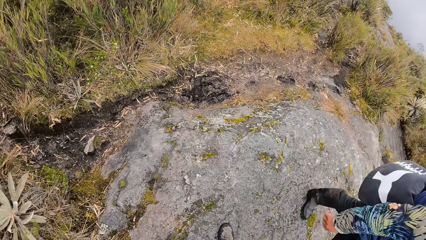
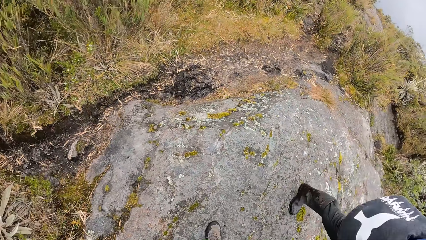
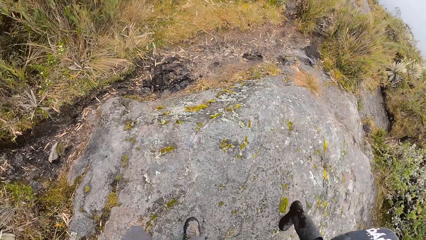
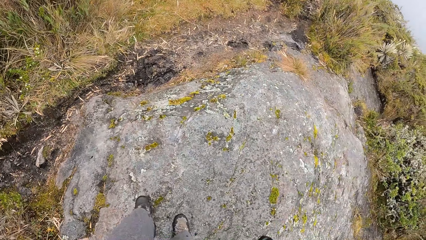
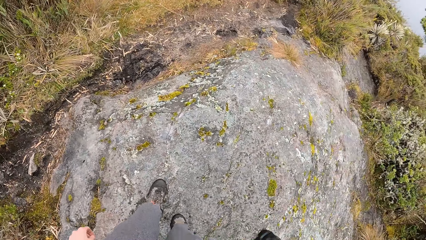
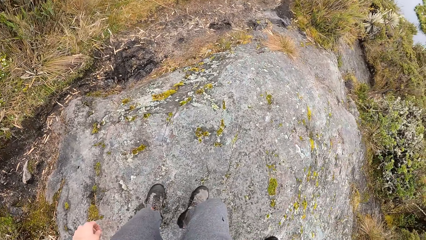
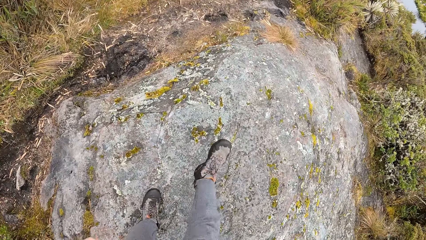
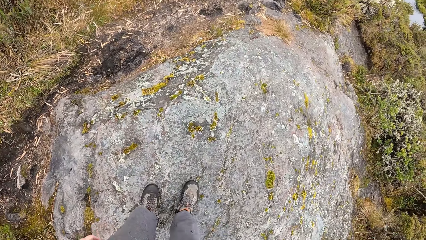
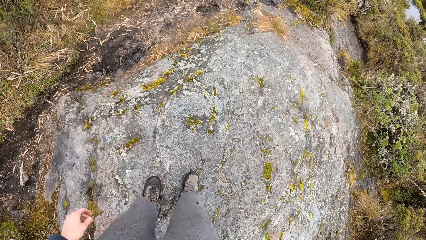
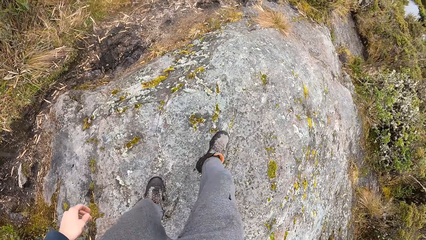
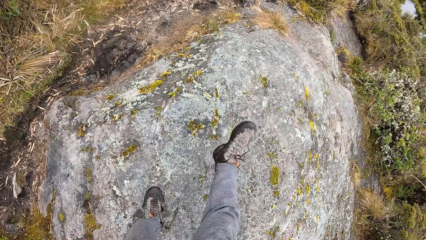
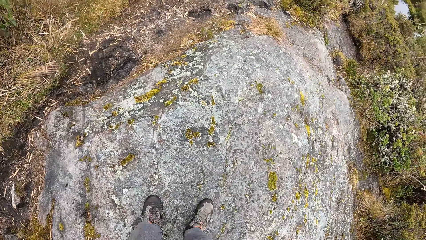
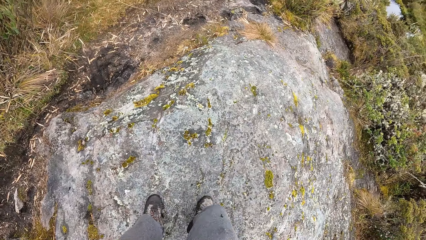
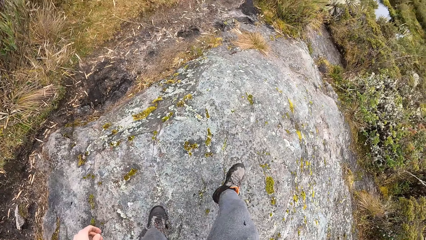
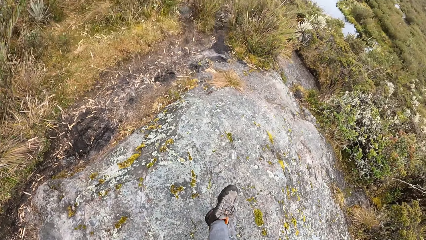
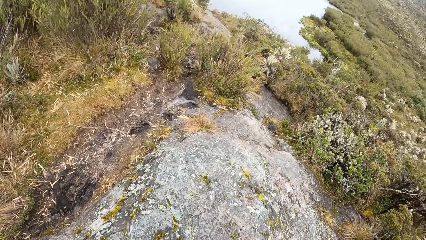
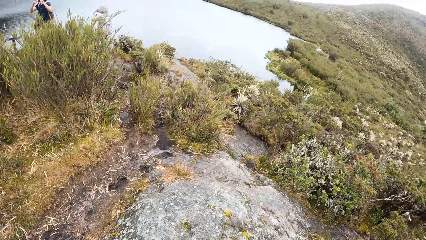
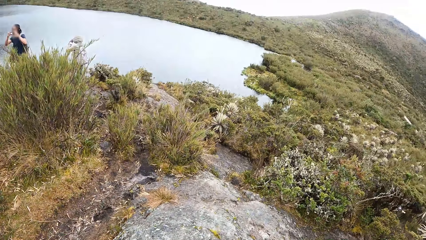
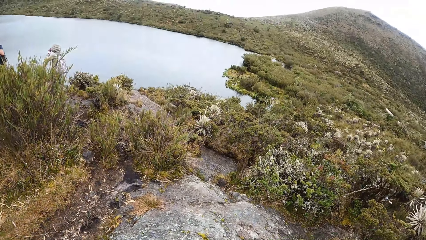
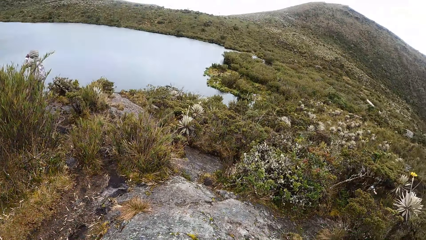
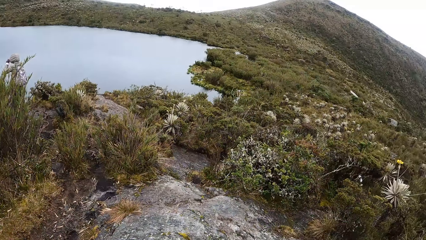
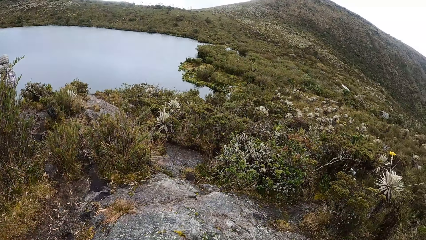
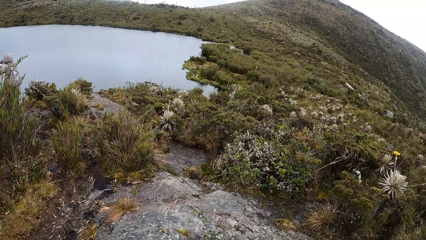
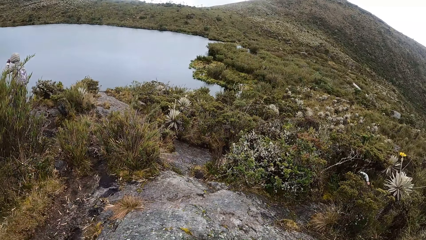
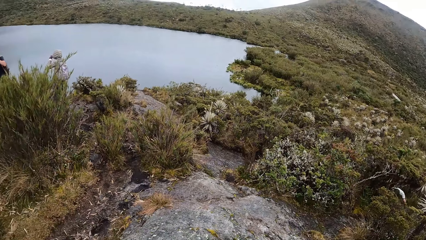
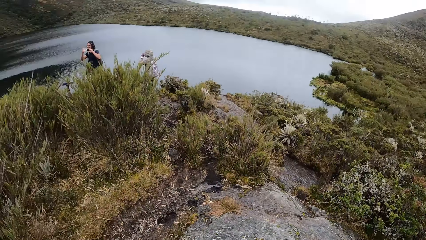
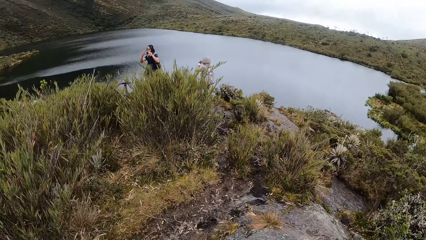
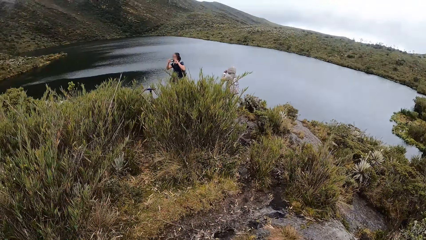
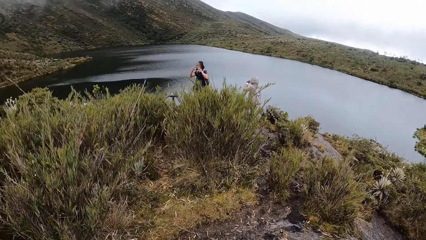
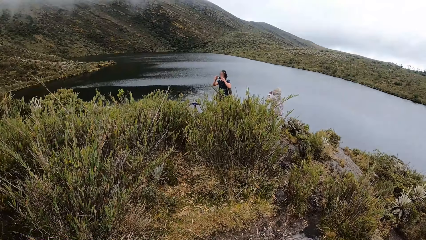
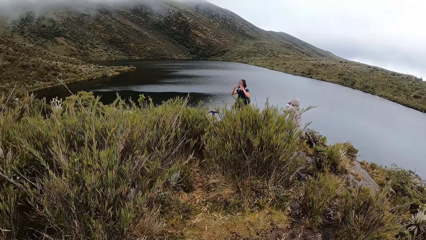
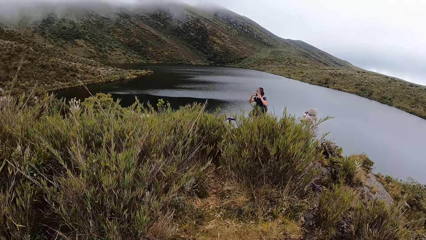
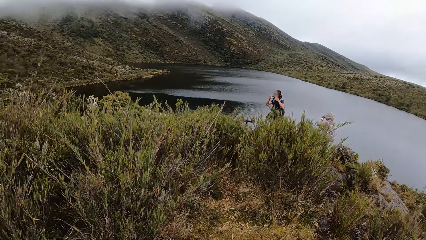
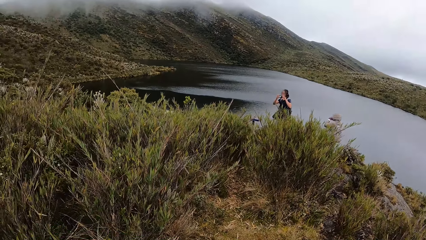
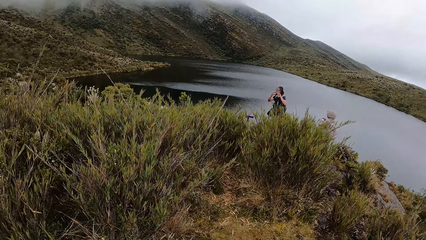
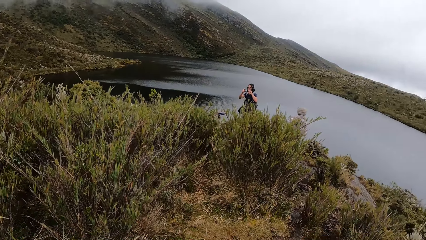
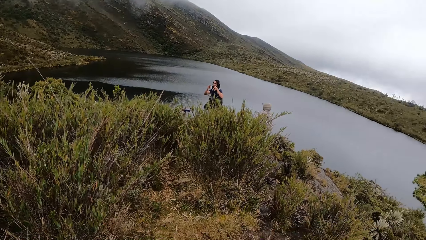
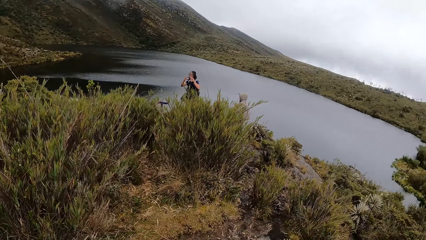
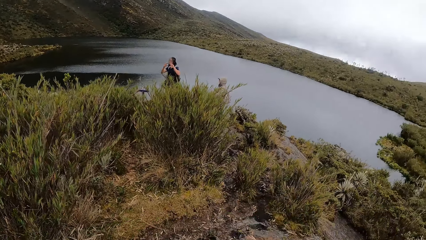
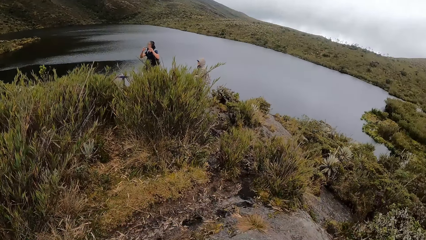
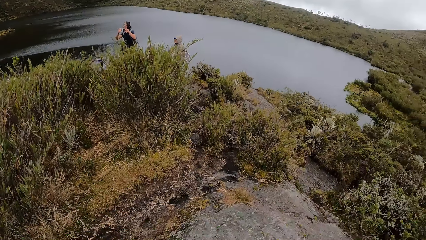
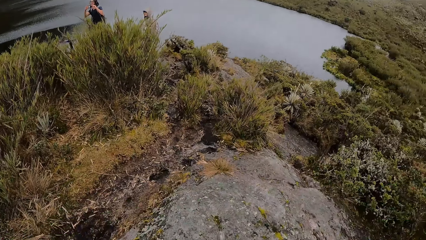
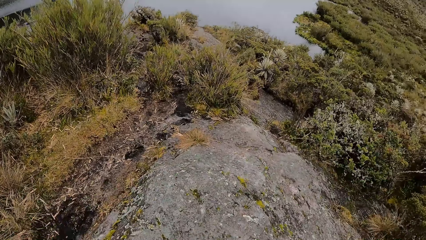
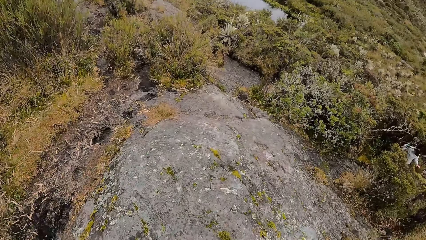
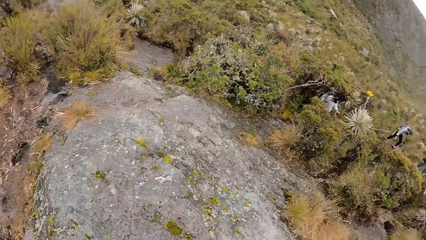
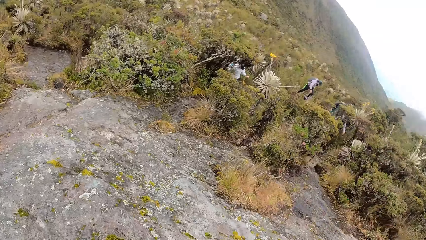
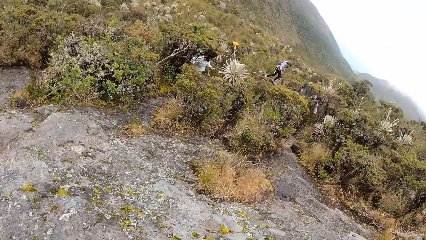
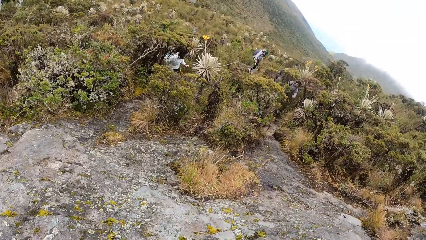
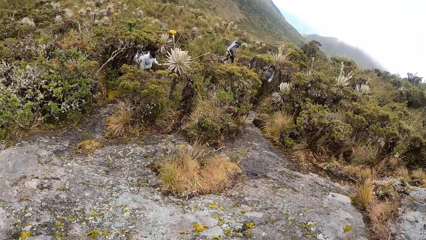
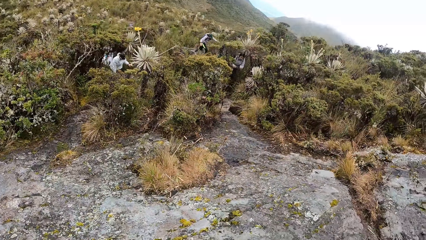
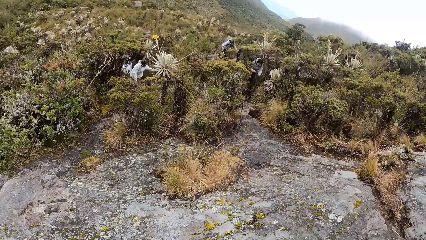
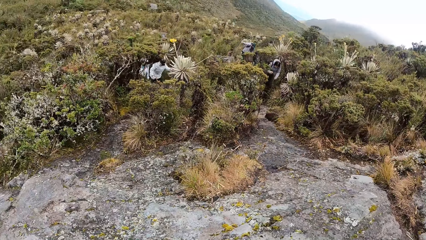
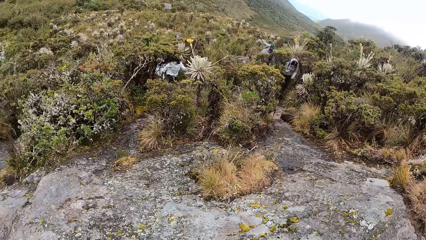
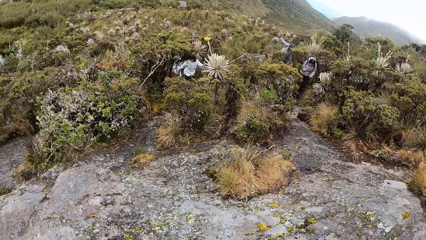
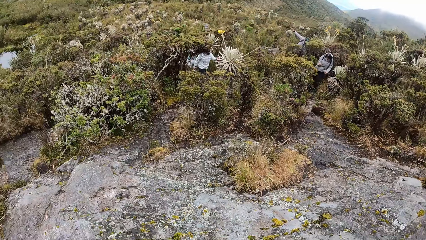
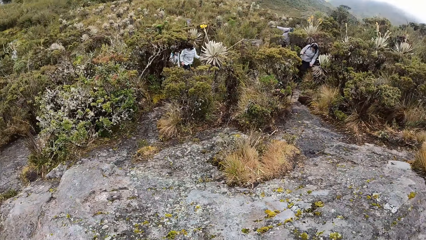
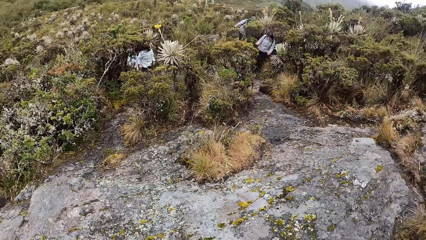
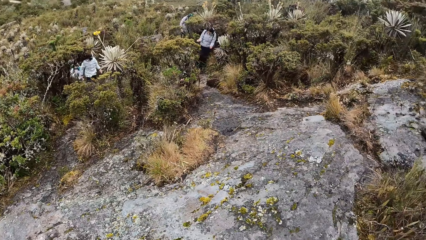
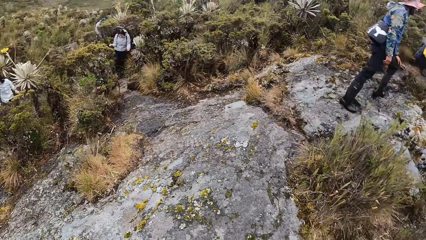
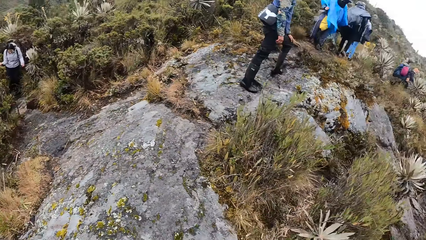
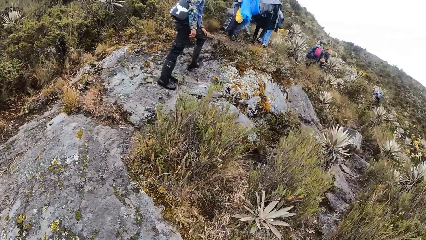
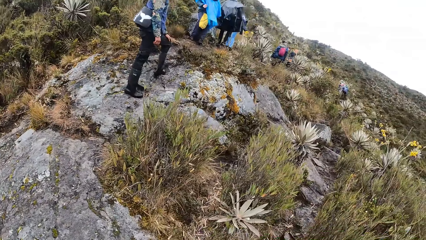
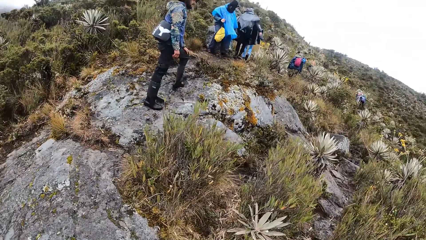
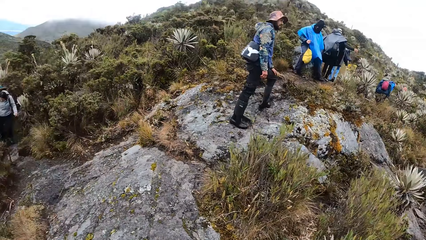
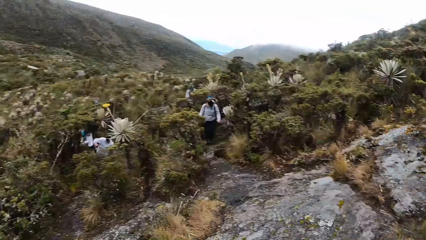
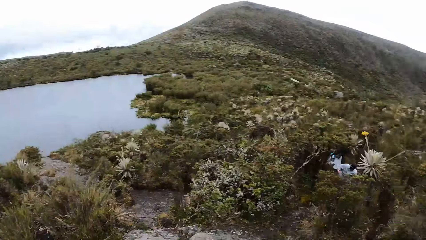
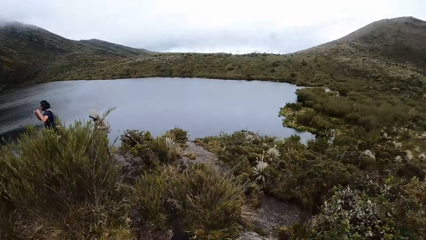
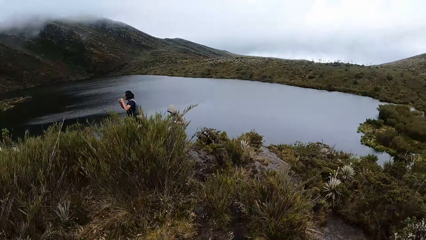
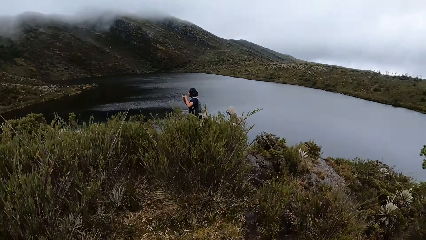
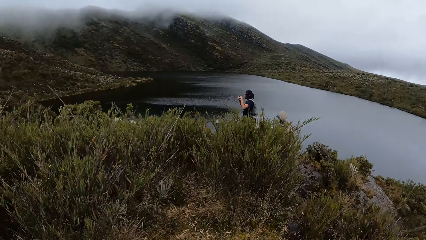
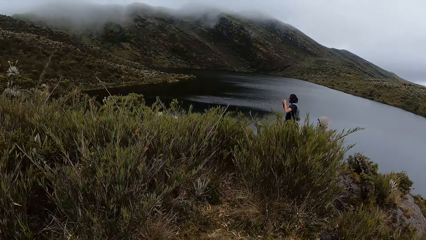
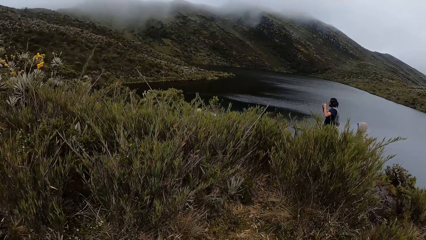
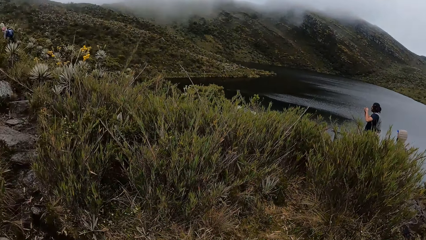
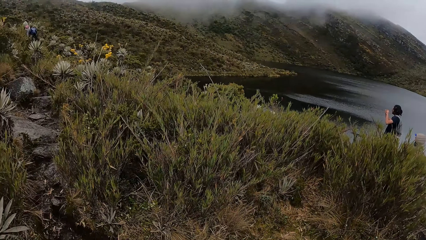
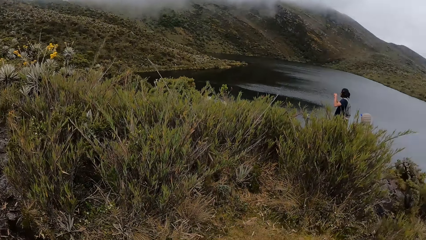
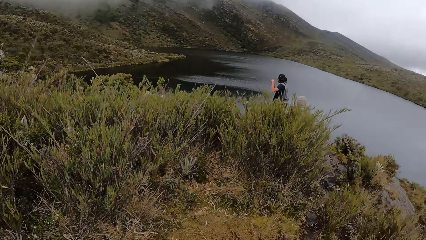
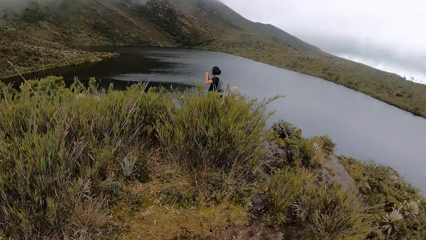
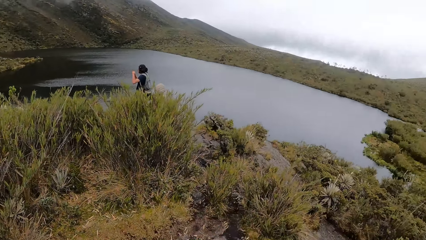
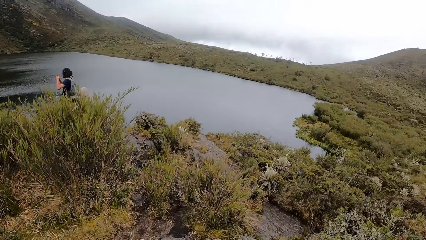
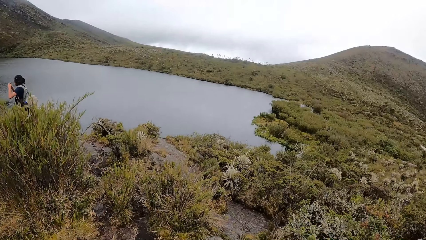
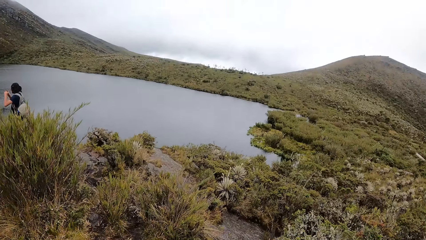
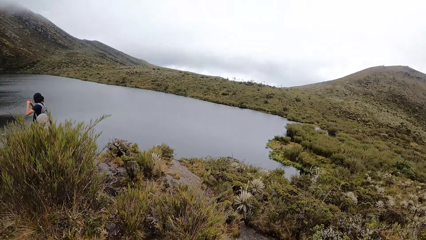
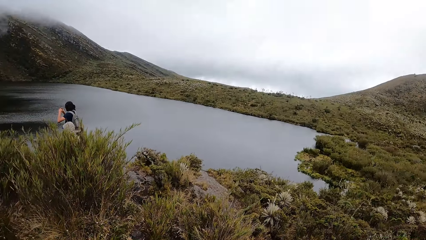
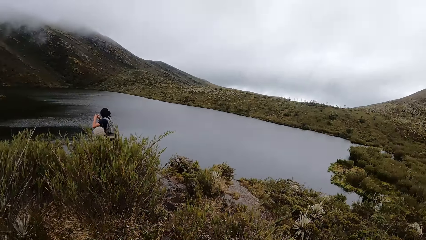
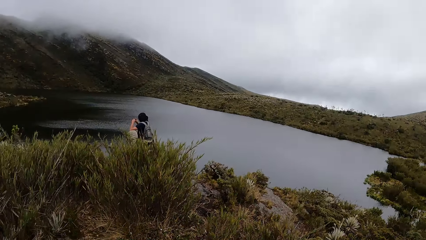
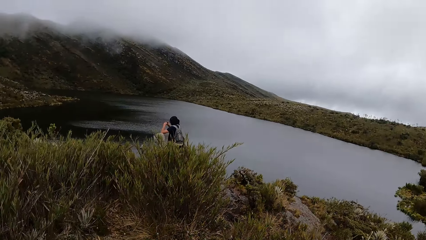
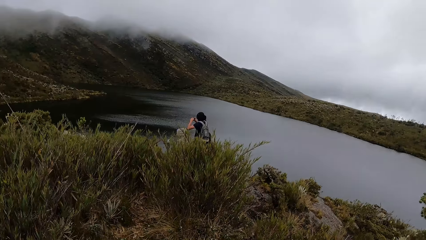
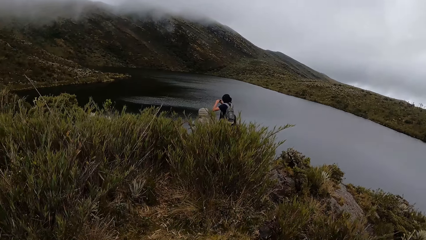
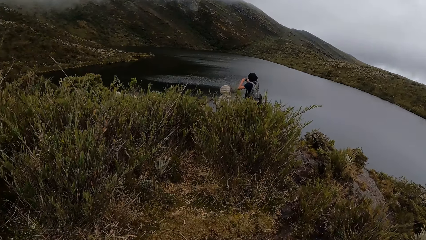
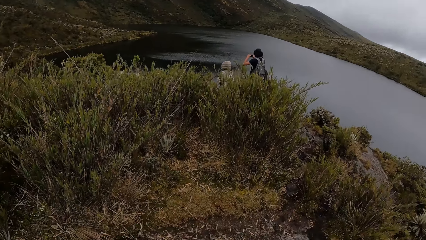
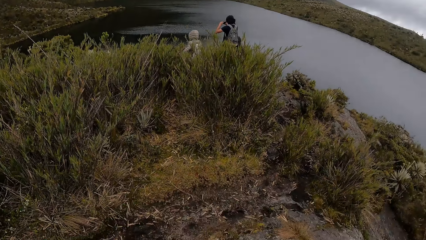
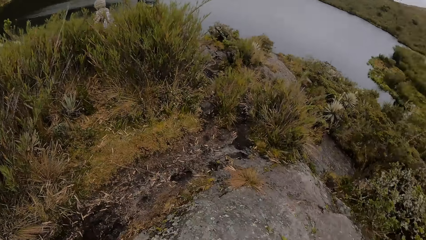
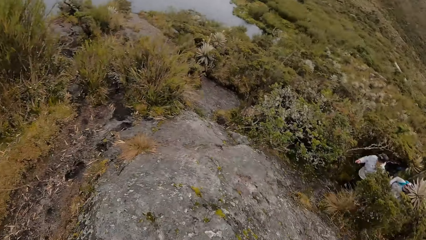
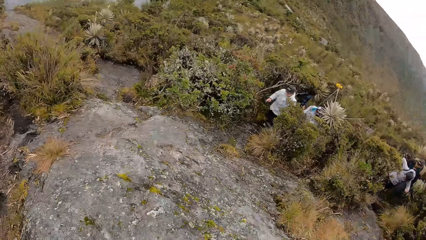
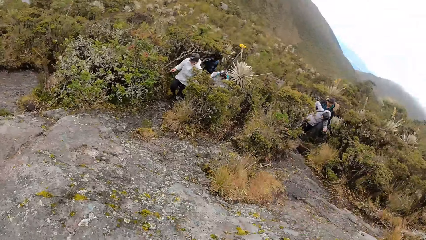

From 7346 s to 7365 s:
The camera wearer shakes his right leg. He looks around.
